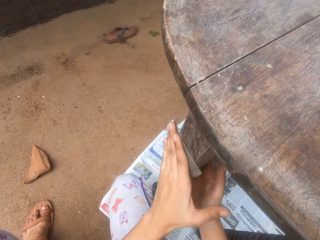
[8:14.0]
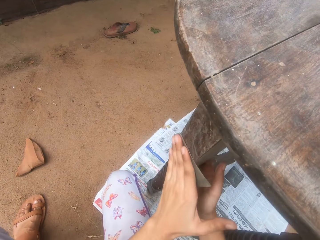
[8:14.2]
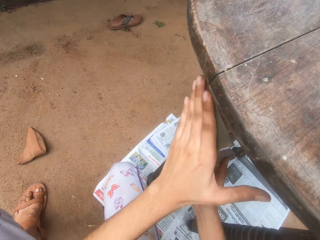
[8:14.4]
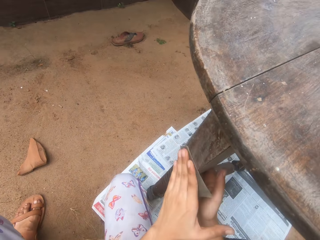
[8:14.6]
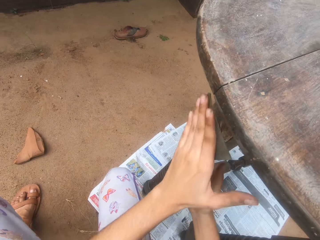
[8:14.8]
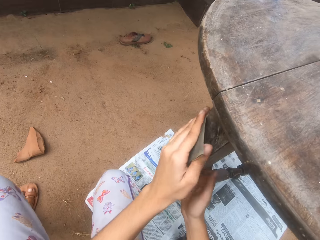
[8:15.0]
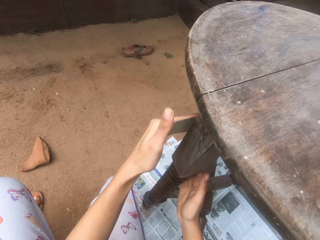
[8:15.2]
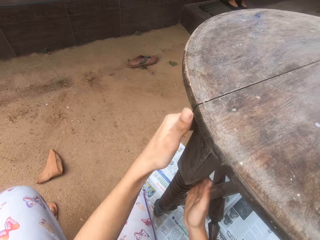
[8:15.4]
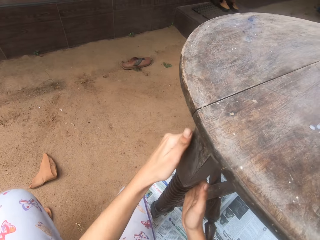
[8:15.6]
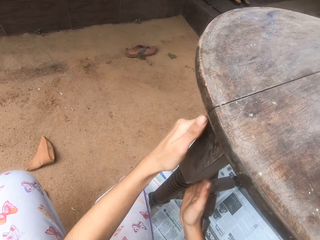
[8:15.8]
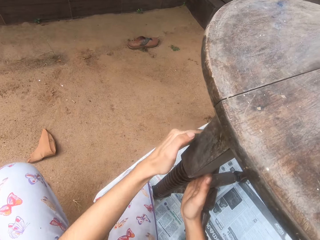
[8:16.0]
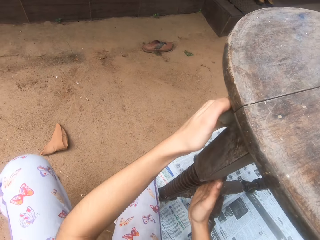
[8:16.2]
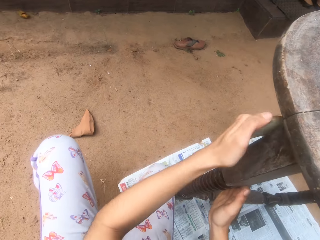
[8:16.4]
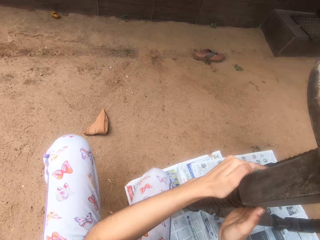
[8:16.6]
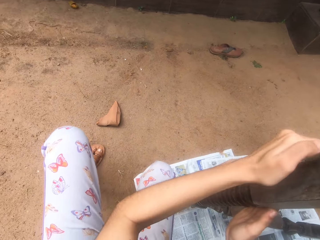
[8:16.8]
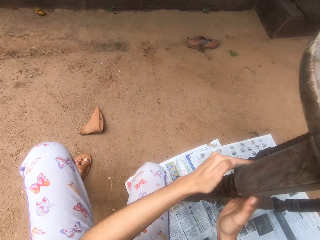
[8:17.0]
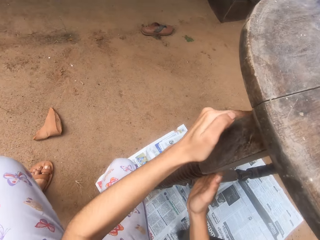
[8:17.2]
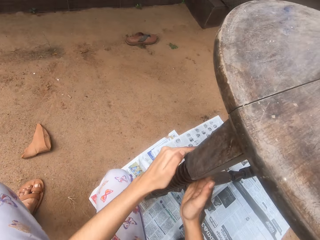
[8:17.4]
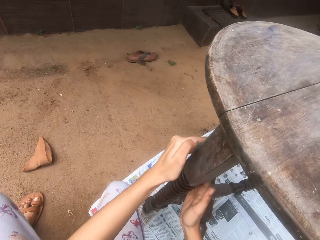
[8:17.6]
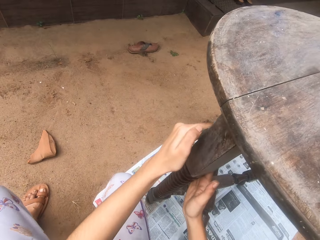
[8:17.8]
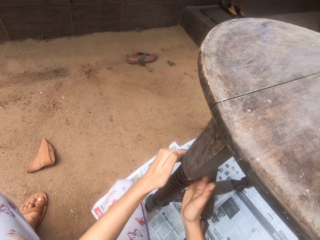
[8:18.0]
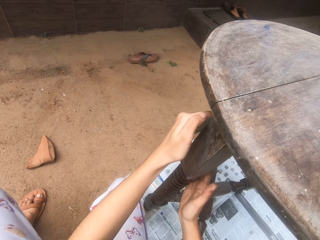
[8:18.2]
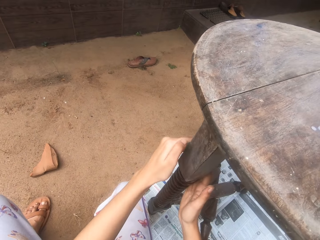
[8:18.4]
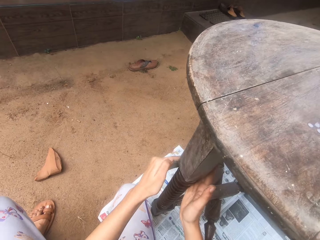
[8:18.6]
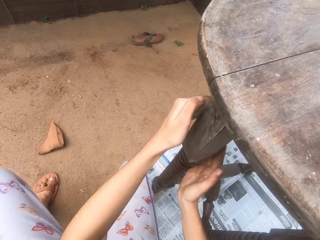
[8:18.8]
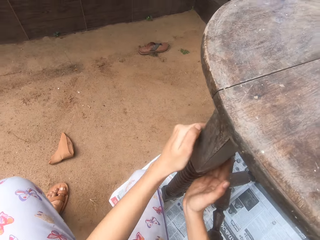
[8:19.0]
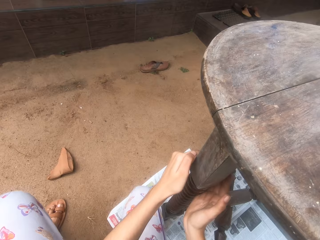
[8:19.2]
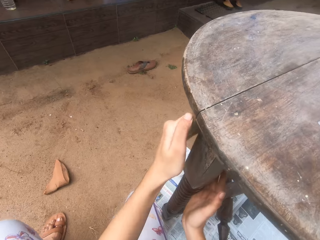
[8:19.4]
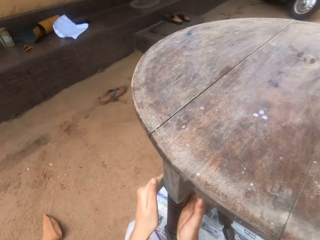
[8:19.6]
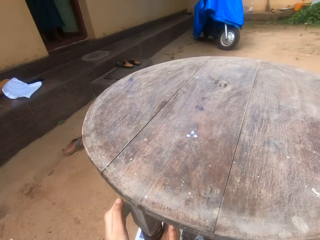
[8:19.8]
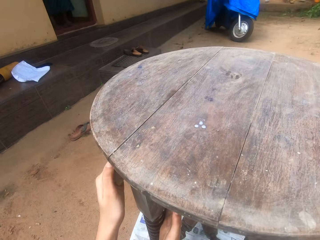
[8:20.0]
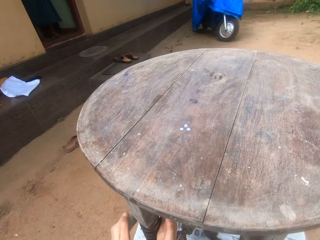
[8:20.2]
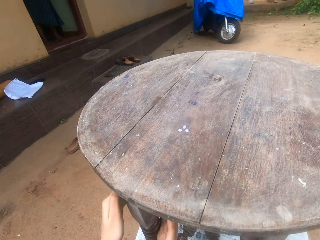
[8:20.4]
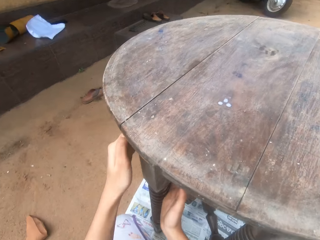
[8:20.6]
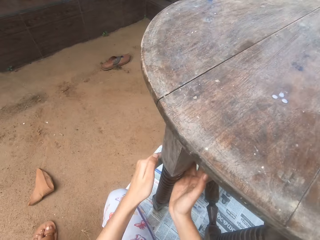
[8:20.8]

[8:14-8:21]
The camera wearer talks to a man.

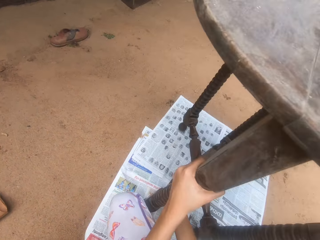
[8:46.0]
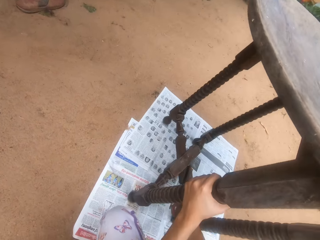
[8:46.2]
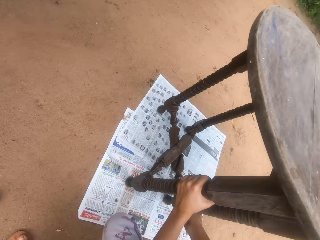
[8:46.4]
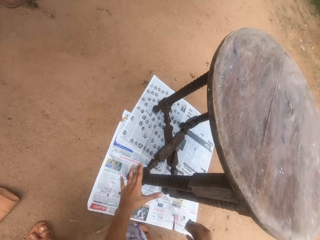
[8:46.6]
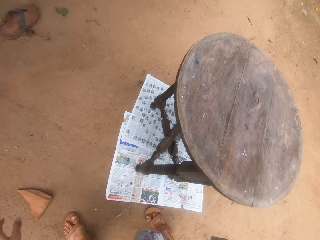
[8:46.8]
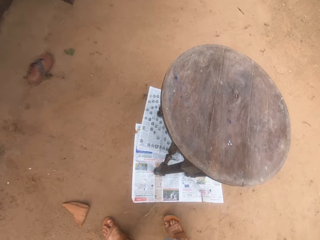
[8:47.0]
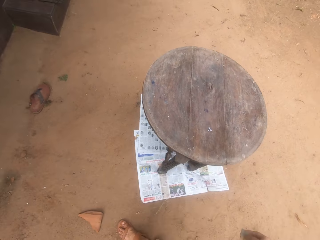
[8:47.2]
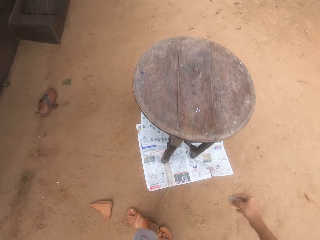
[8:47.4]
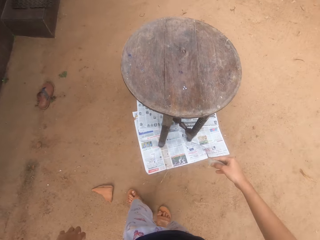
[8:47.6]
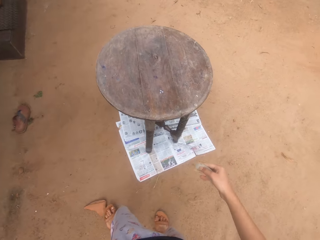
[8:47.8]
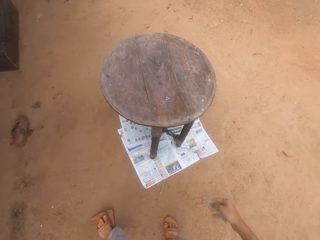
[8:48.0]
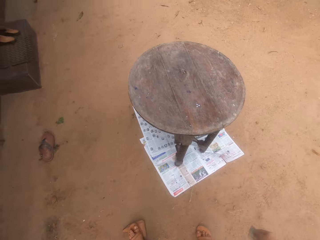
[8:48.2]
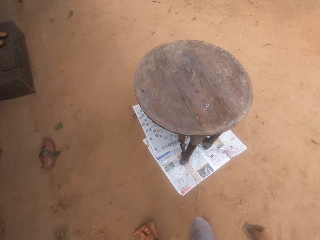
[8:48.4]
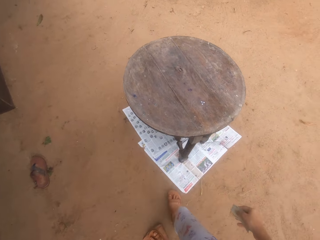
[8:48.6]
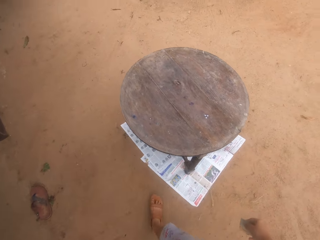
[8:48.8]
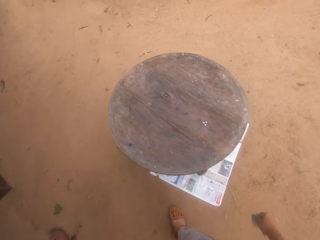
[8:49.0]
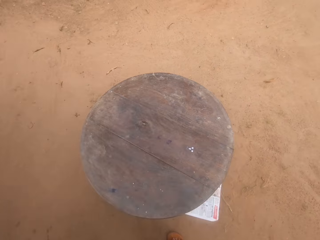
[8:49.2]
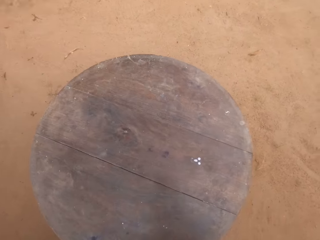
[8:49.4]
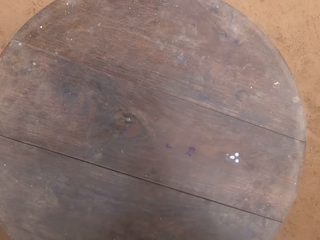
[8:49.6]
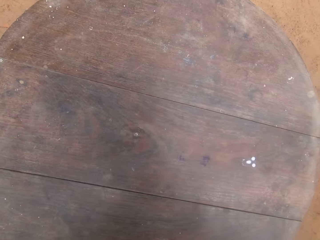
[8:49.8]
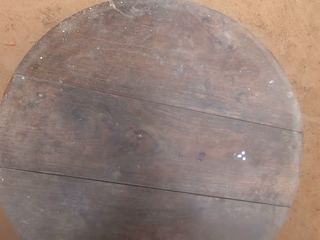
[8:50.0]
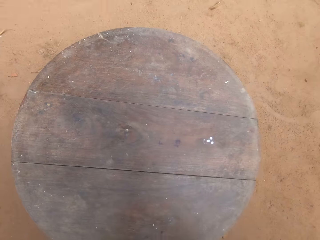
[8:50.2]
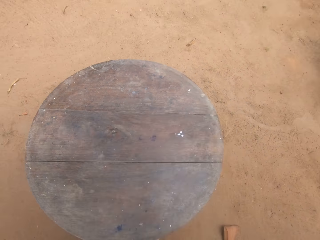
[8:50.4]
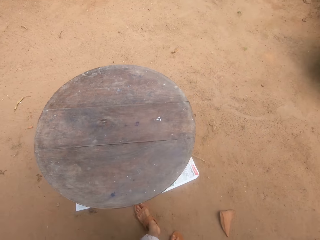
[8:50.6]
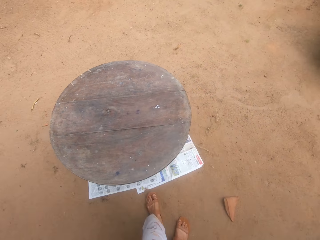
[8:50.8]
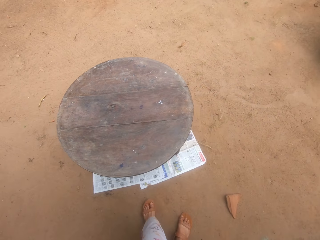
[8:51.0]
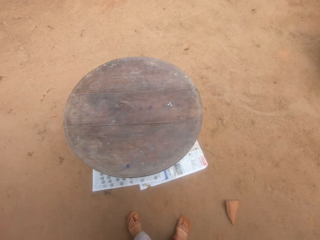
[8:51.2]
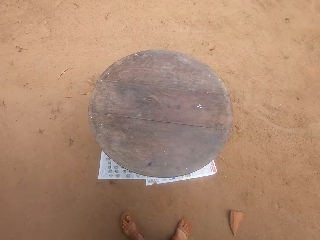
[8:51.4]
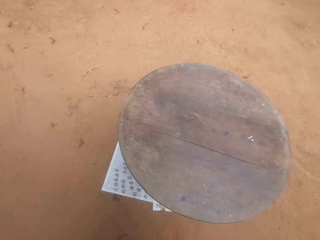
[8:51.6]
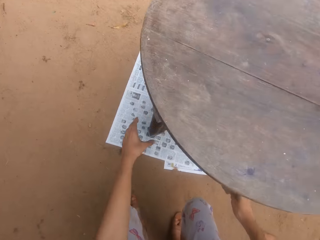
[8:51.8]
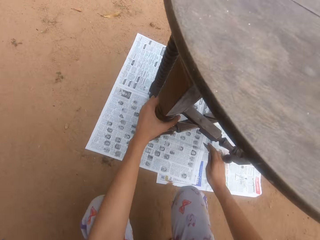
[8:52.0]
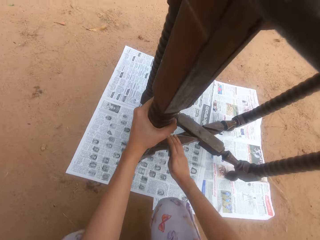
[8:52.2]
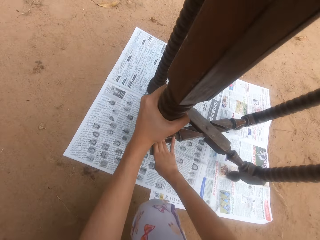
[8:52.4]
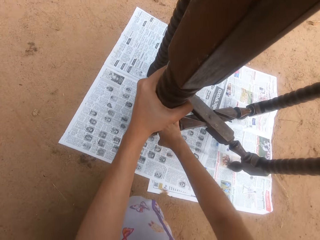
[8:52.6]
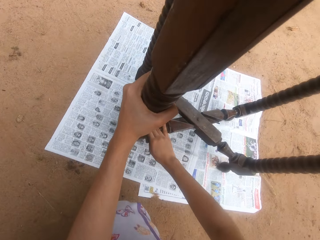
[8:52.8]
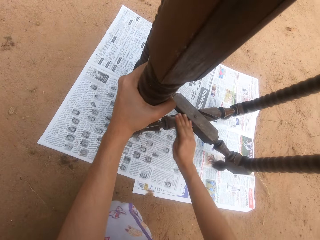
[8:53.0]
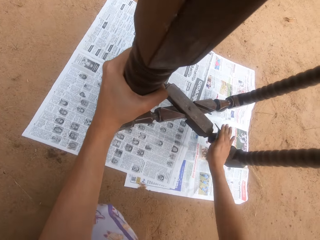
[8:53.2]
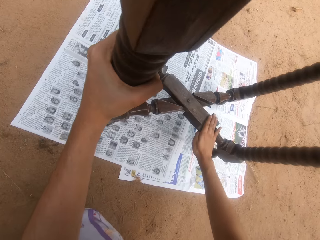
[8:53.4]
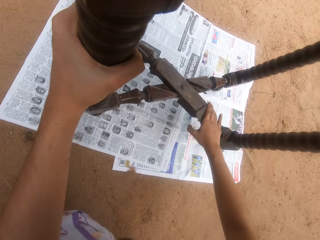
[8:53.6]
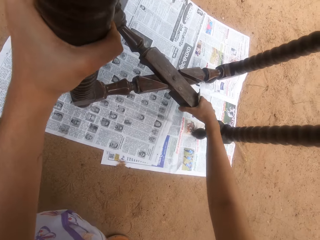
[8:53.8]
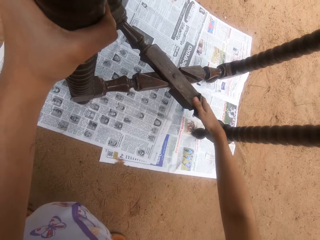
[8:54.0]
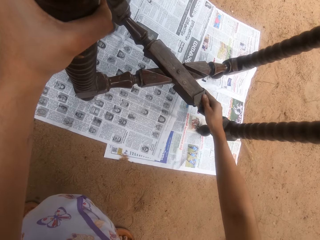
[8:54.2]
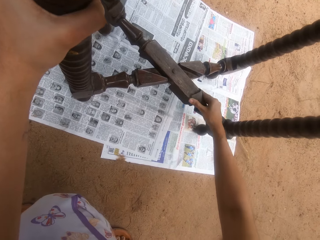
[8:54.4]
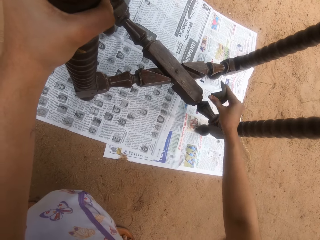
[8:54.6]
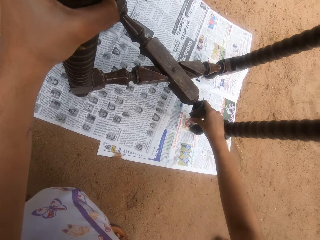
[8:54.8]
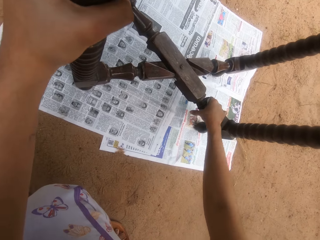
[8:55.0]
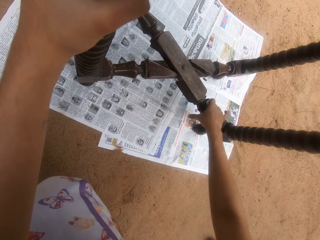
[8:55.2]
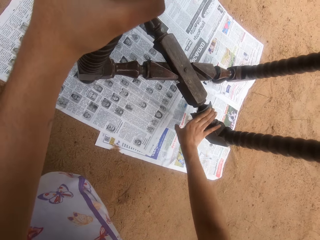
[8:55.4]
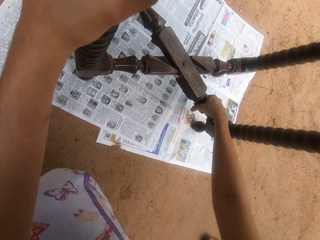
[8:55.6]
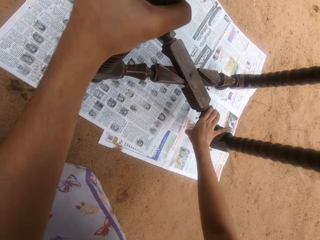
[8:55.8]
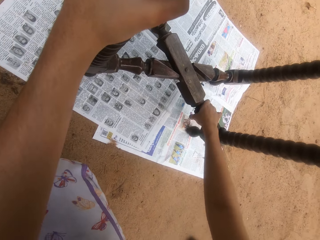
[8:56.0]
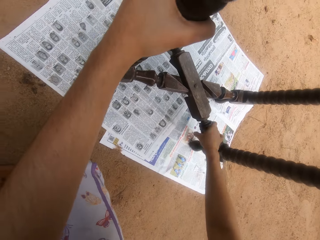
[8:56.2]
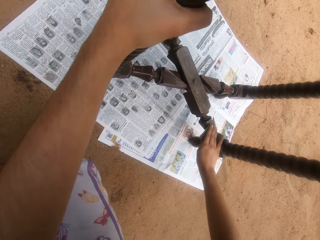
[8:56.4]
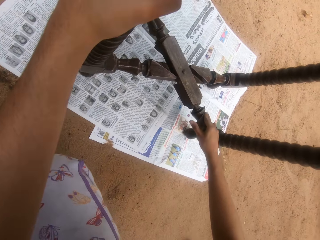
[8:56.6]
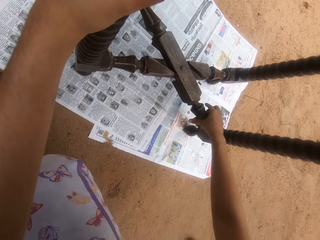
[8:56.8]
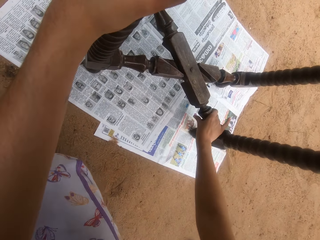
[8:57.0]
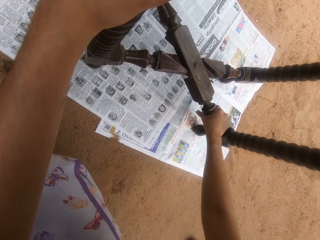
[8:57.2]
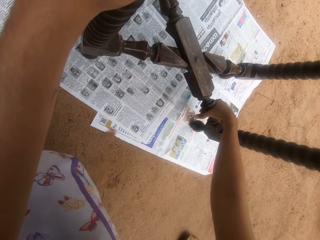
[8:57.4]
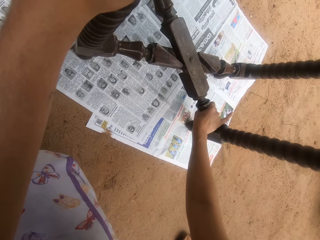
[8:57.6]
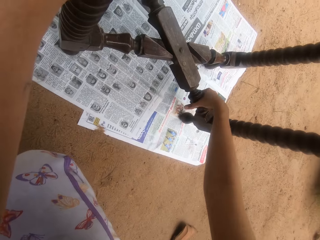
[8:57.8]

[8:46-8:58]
The camera wearer looks around. They look at the table. They scrub the table with sandpaper.

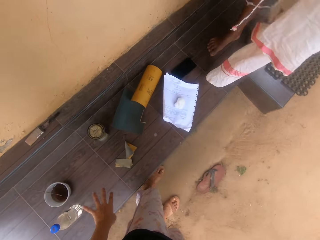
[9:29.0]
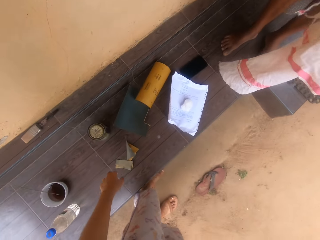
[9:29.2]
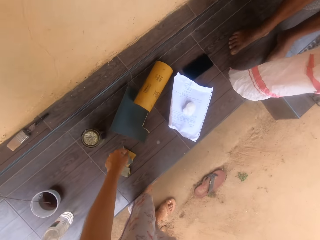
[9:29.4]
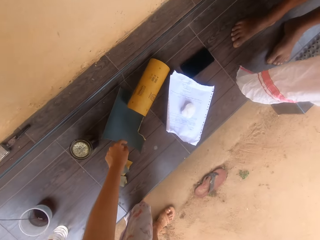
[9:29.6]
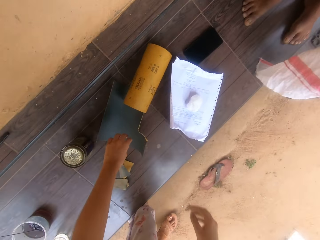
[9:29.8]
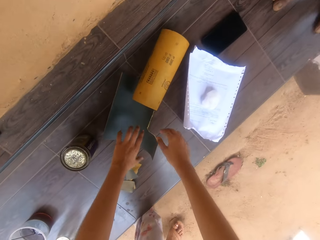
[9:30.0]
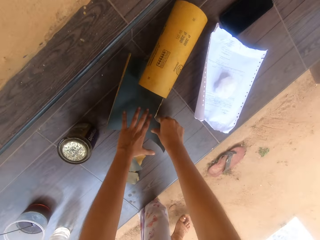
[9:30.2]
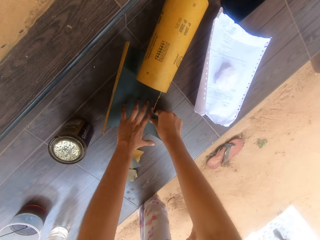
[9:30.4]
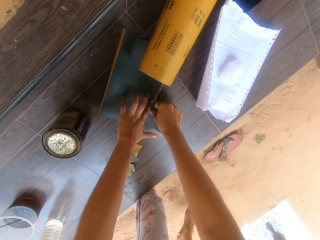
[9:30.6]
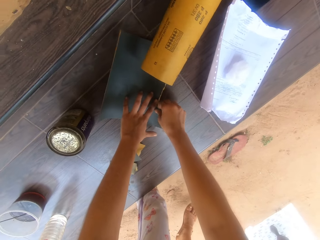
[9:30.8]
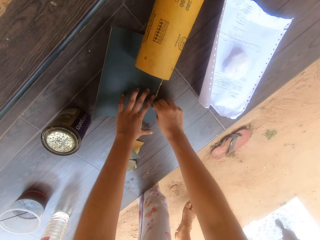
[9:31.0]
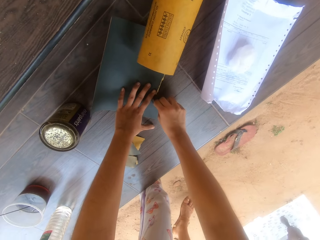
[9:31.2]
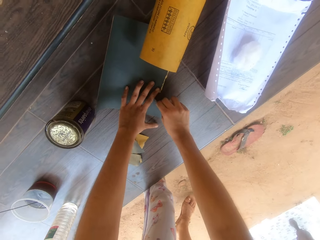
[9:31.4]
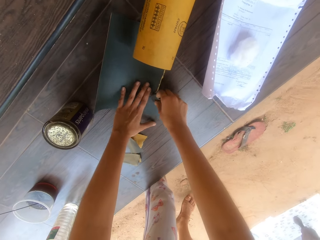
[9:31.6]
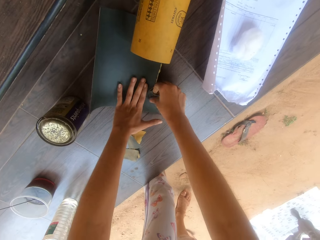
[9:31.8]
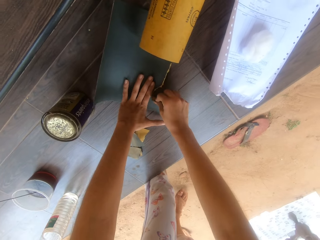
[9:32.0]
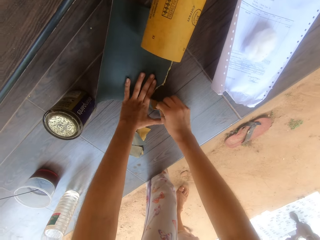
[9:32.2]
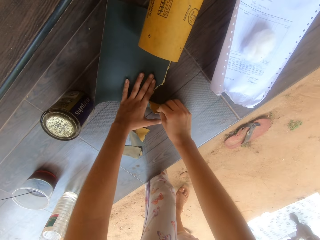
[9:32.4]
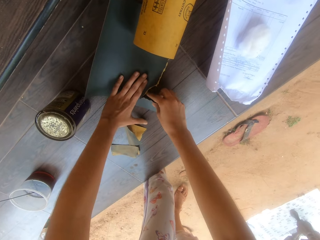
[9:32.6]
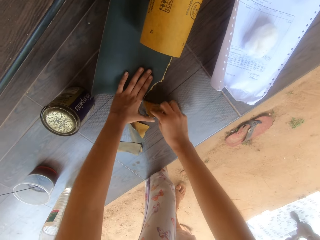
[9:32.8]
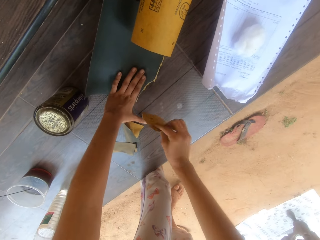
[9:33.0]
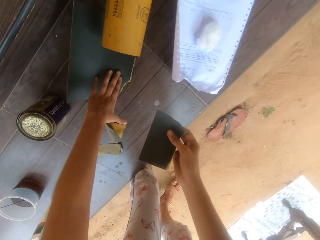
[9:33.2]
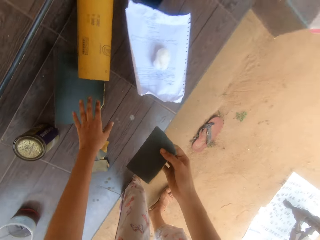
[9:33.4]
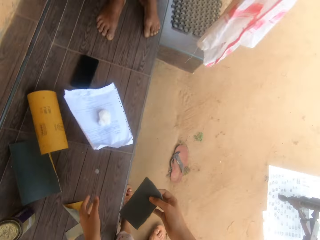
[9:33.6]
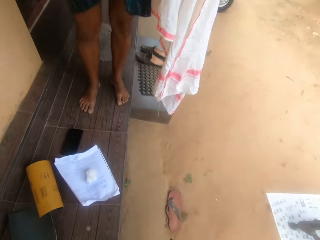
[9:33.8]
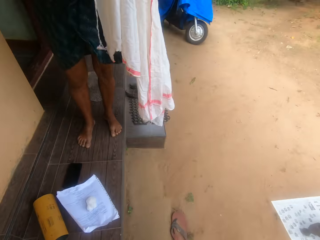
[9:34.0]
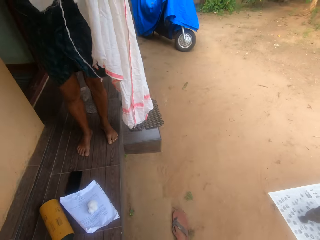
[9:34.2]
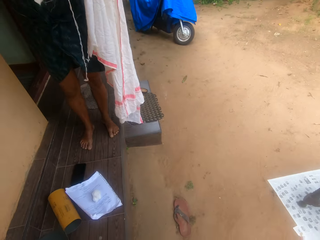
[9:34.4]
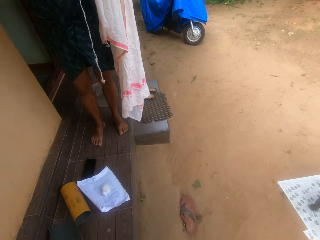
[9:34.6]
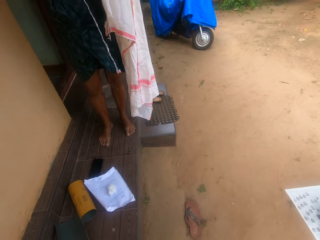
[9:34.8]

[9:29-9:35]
The camera wearer cuts the sandpaper. They stand and look around the compound.
